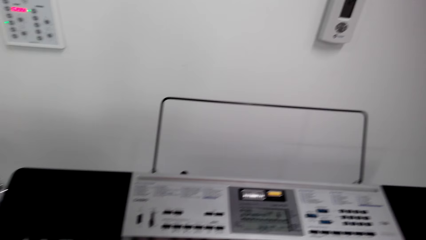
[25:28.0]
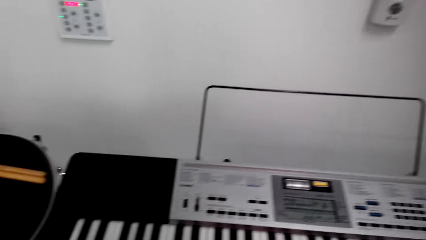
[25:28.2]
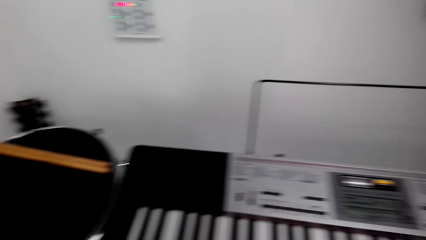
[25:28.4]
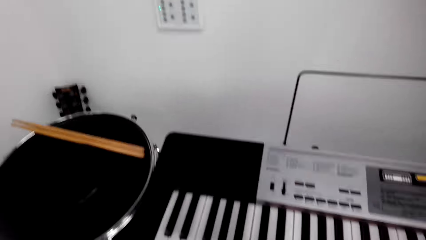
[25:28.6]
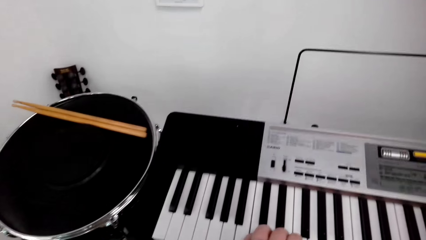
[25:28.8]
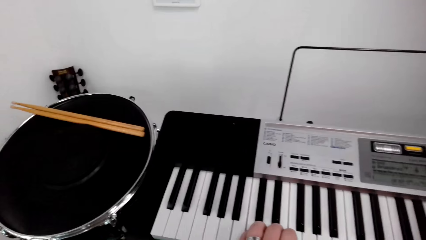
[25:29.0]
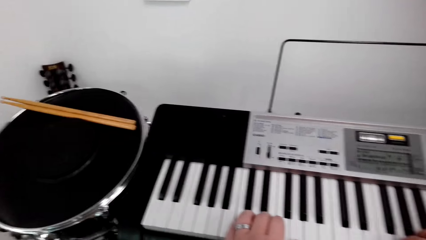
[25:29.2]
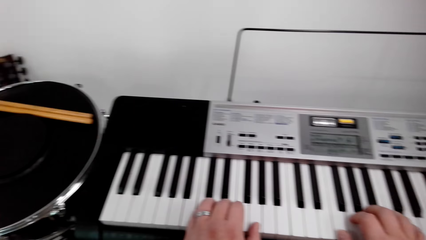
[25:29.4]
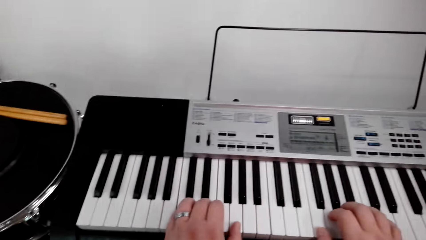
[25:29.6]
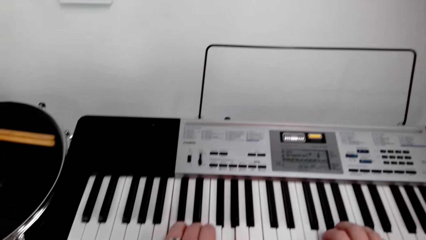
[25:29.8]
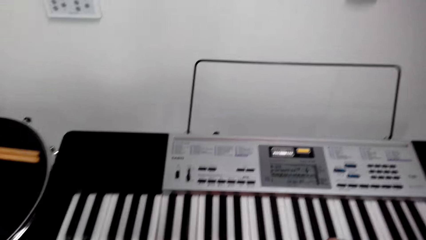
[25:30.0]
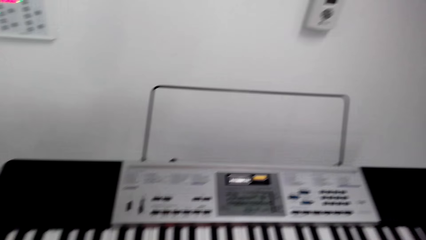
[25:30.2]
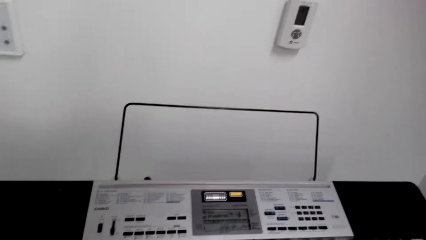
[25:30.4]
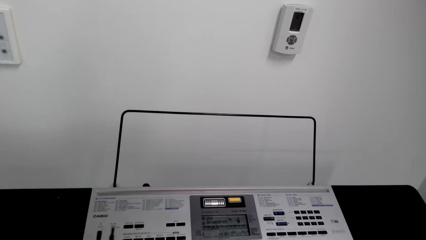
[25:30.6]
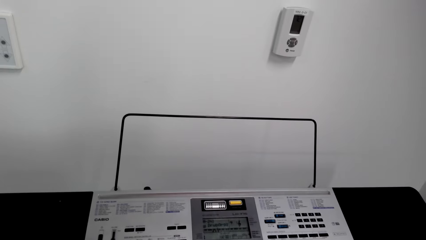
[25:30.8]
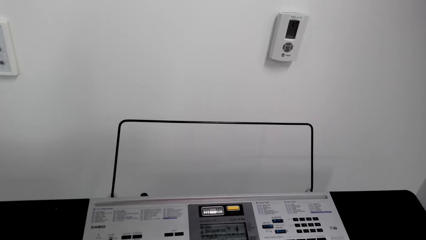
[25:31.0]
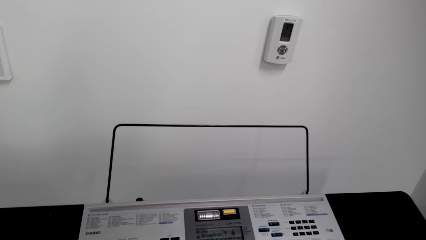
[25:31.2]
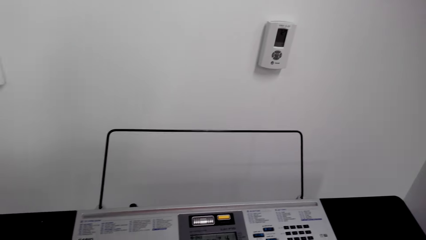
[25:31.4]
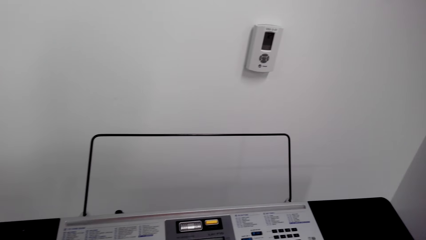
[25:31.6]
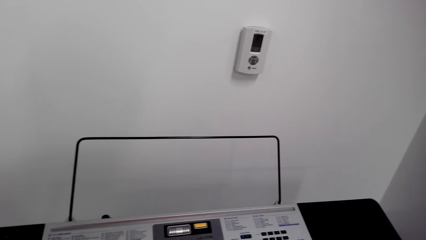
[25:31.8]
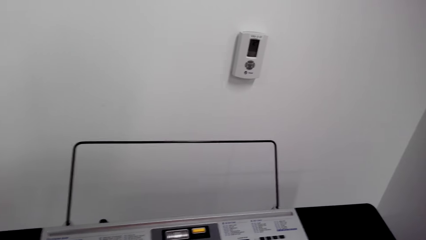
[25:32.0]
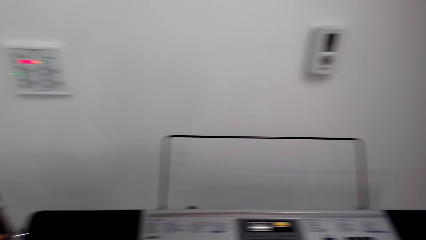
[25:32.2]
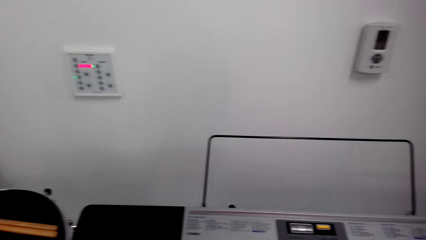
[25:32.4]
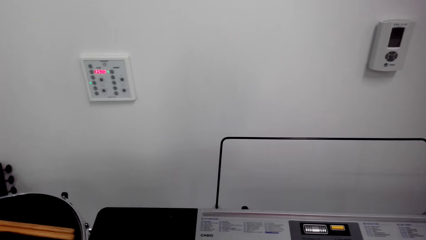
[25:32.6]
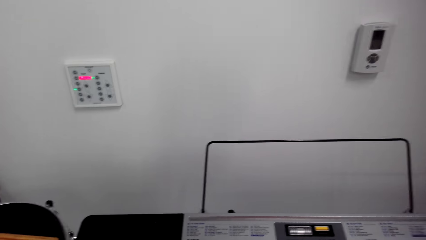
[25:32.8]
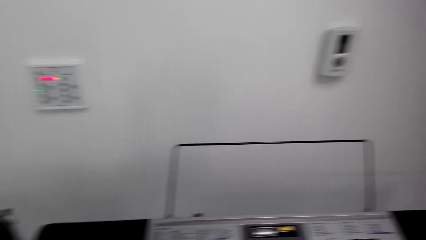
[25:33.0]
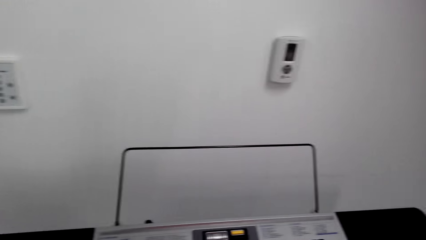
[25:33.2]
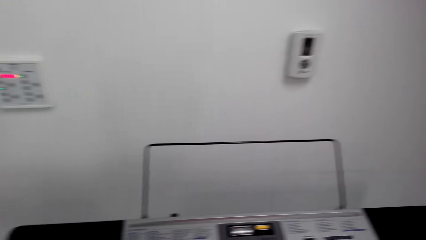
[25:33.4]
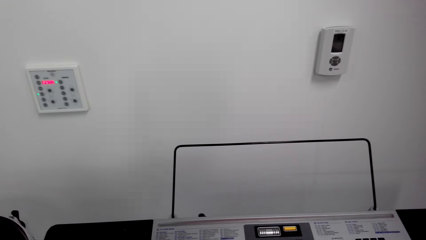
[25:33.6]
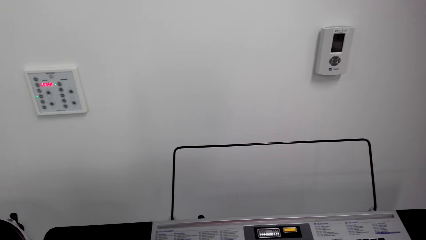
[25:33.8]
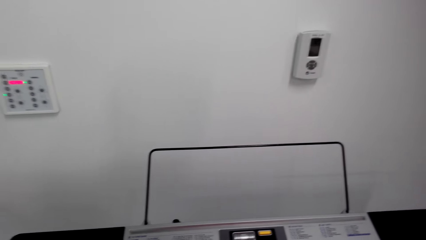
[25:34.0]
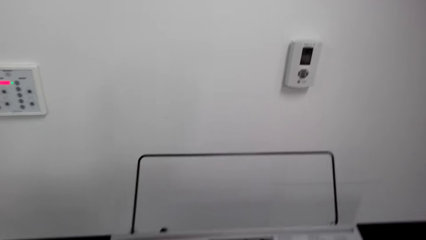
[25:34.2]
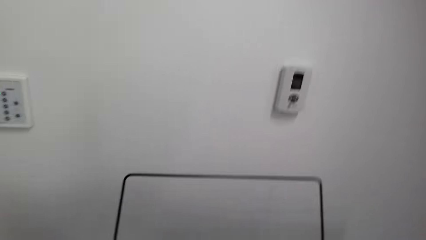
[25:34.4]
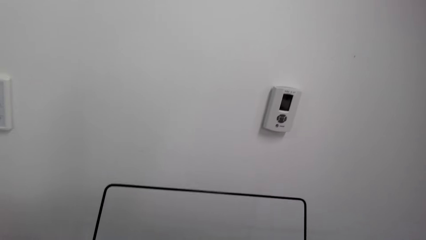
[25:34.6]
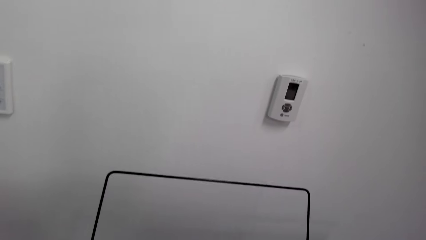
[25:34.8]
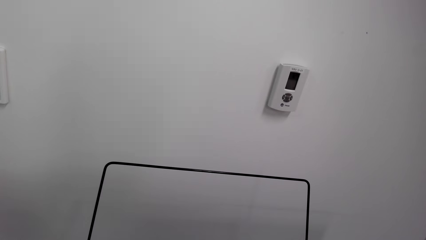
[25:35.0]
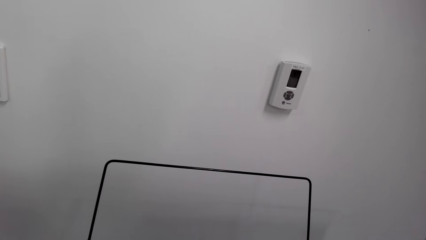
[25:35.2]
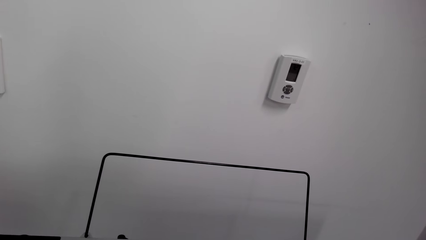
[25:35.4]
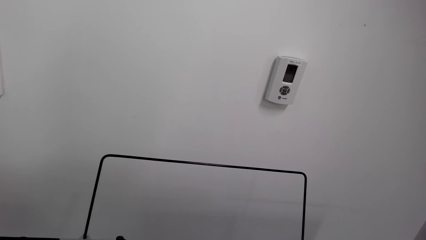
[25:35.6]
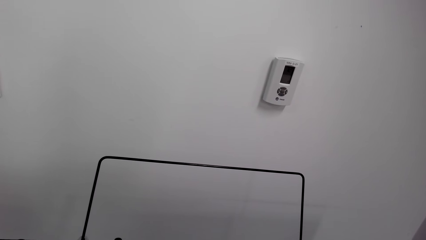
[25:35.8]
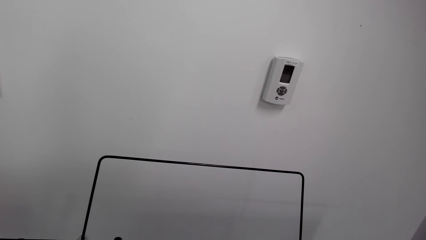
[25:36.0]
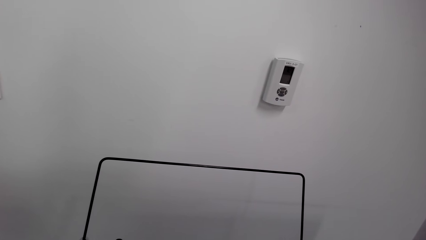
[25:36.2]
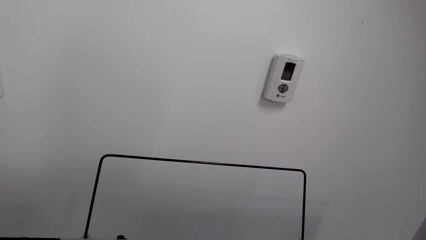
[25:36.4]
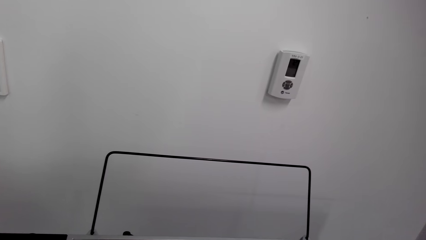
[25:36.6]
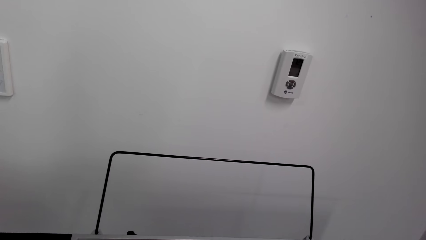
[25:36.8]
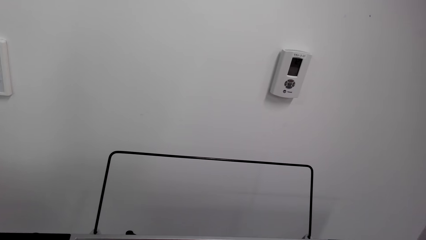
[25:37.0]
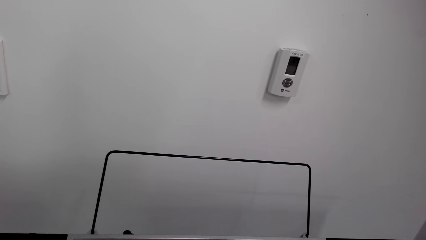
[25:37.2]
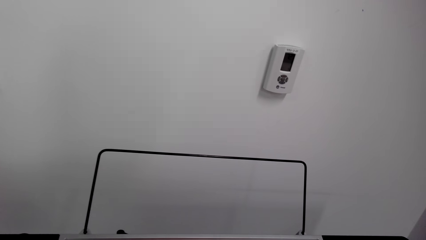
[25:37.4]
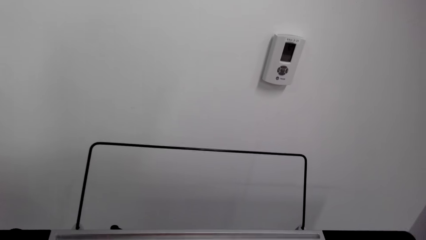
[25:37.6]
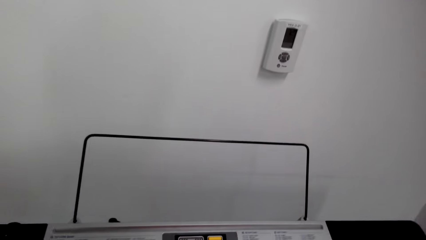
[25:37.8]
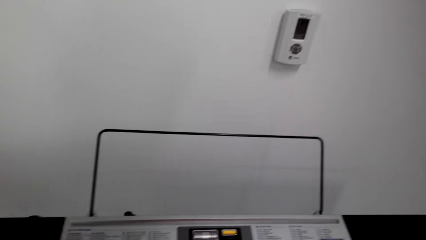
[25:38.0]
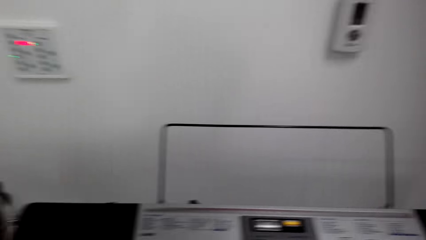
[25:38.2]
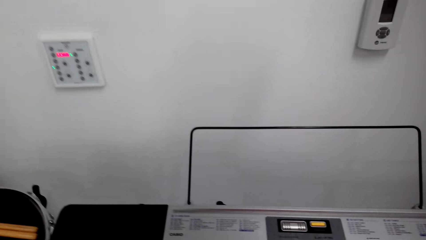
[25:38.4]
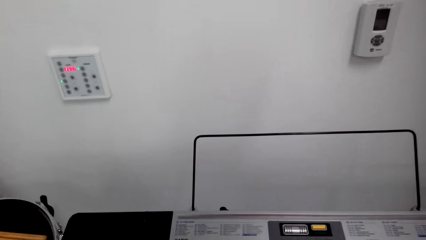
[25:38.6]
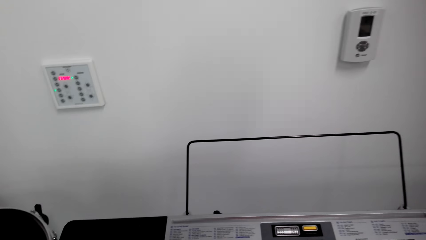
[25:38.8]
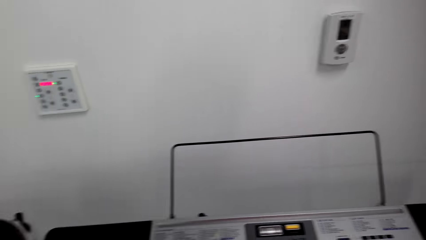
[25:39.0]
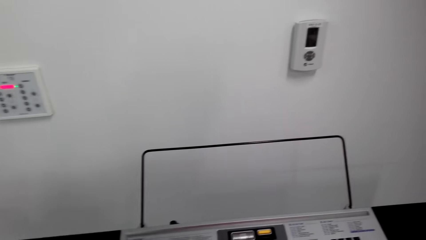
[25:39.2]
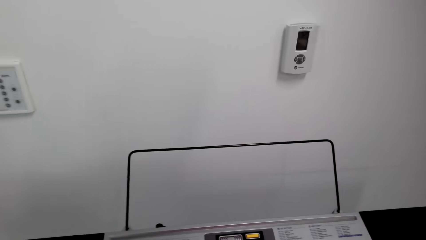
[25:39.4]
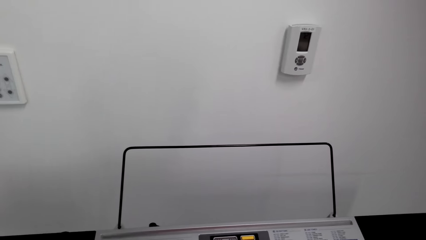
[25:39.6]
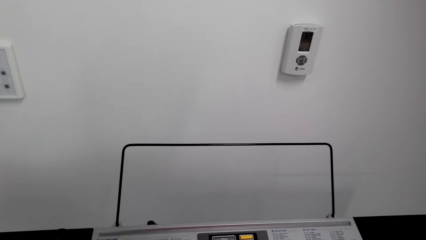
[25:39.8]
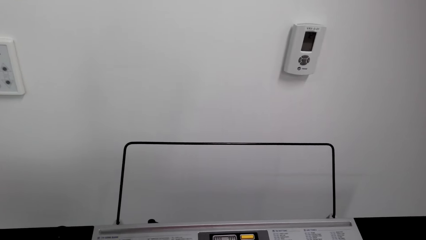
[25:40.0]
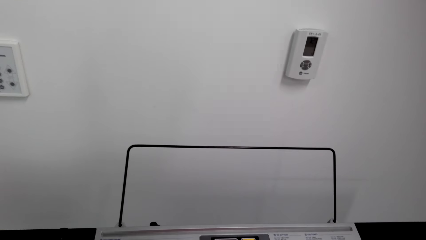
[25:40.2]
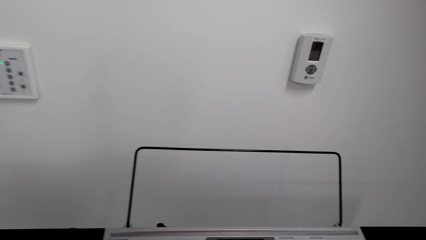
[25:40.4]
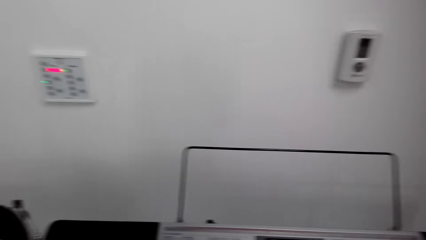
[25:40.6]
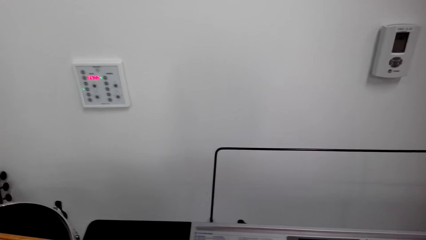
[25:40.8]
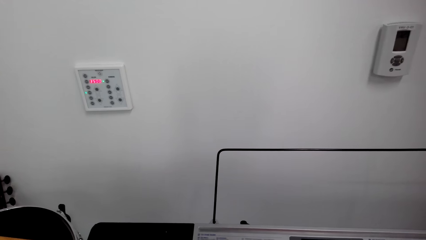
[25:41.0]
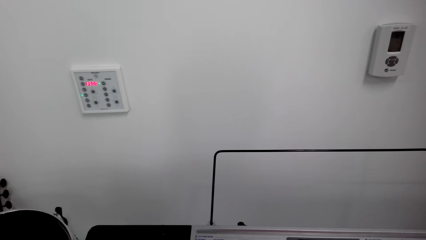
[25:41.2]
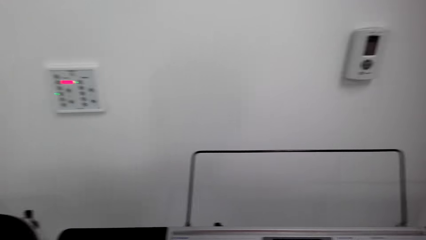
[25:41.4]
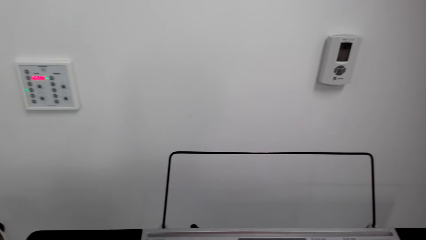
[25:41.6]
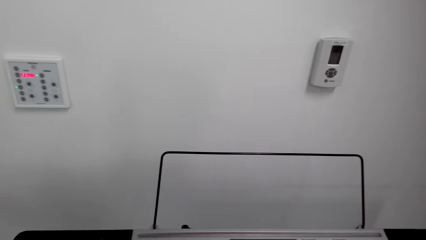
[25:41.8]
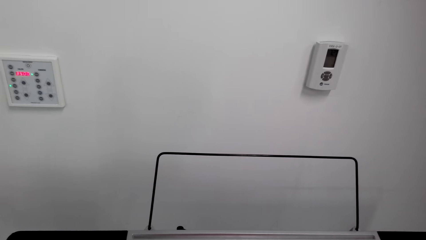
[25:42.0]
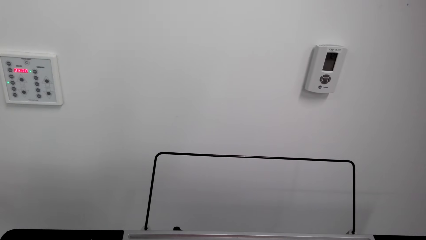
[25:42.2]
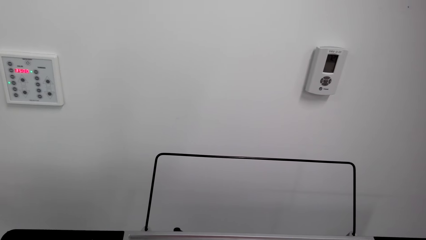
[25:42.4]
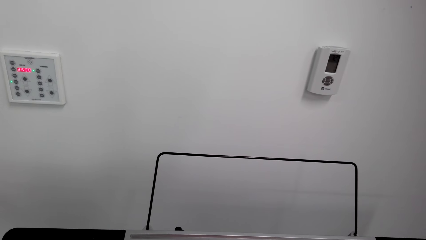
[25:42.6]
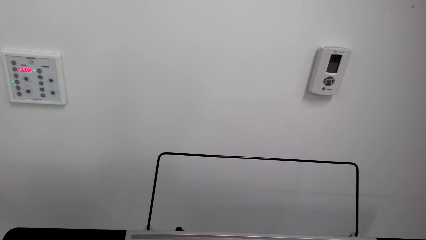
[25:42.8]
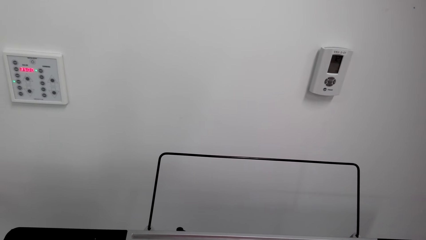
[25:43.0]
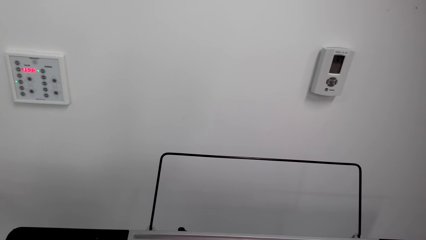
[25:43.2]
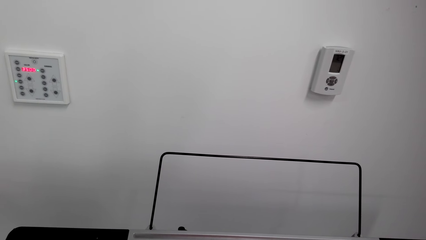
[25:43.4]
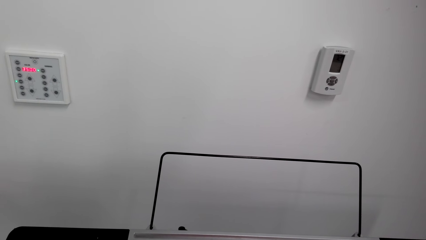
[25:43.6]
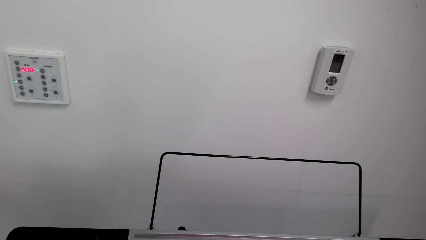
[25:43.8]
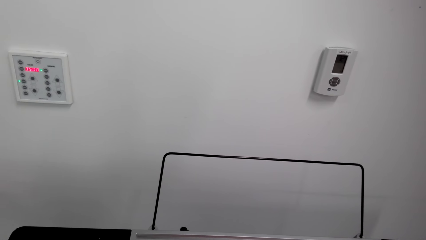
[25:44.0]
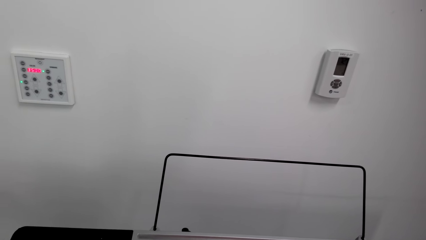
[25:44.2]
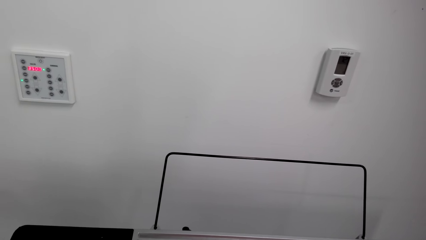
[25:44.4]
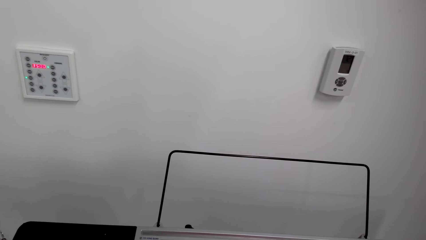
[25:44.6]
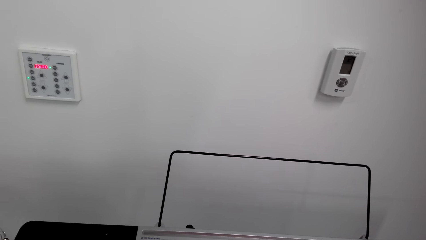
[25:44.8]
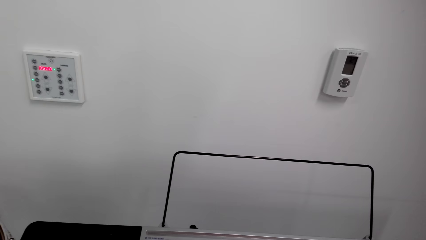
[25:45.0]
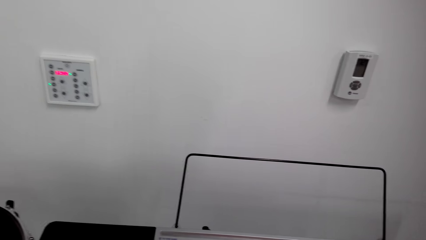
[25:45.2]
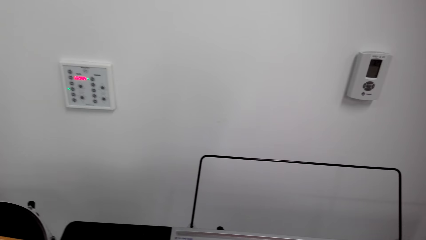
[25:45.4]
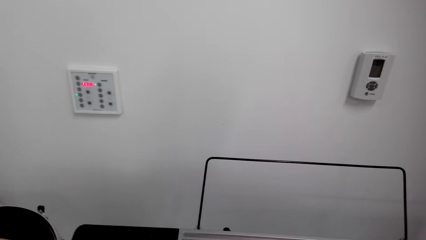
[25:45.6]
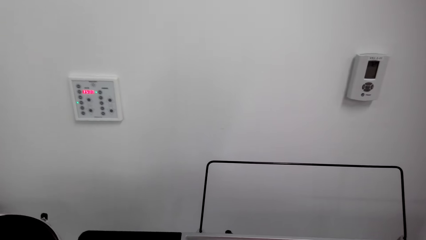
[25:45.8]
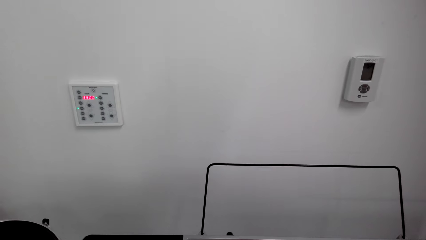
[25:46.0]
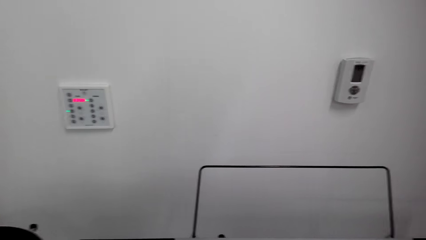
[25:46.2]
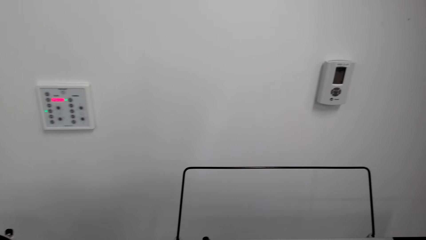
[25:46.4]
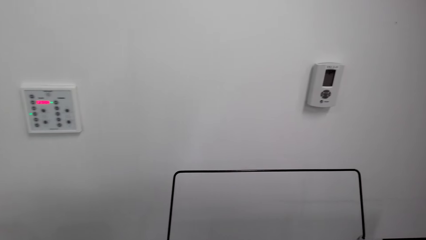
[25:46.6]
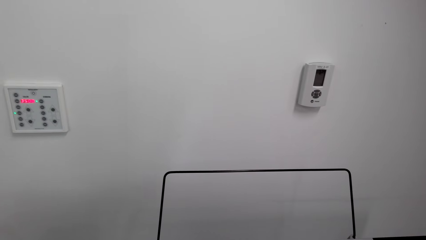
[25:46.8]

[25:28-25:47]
The camera wearer looks around the piano. They play the piano. They play the piano again.
